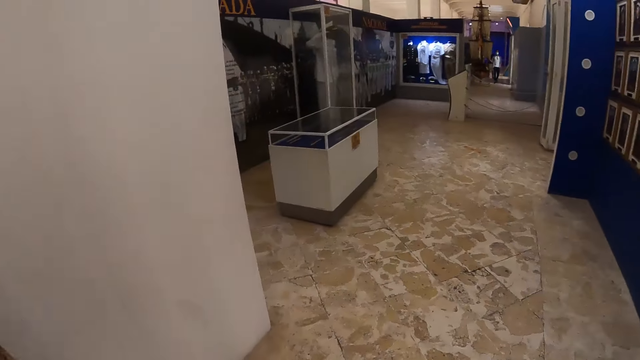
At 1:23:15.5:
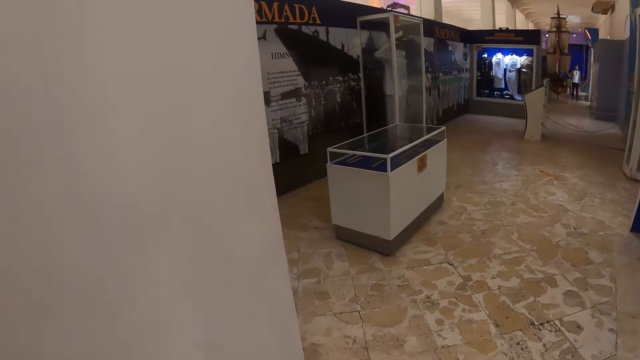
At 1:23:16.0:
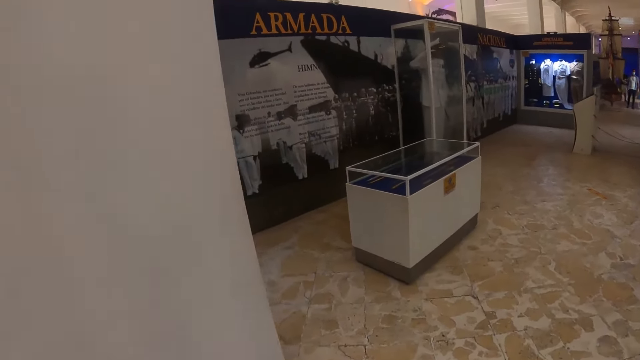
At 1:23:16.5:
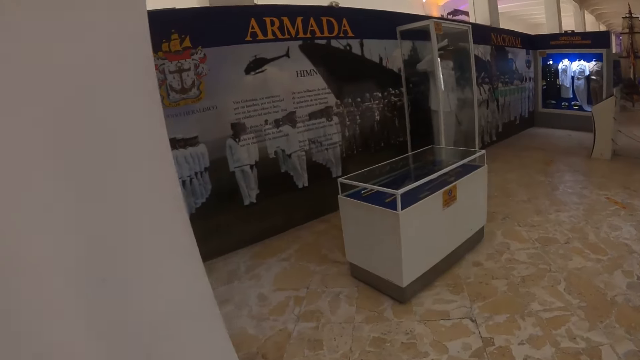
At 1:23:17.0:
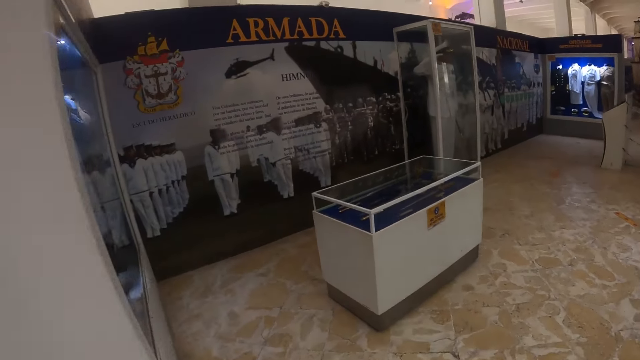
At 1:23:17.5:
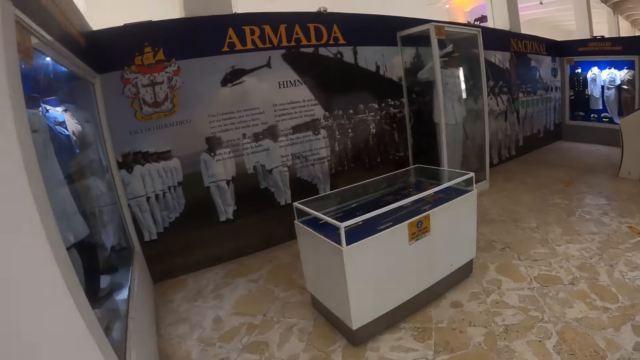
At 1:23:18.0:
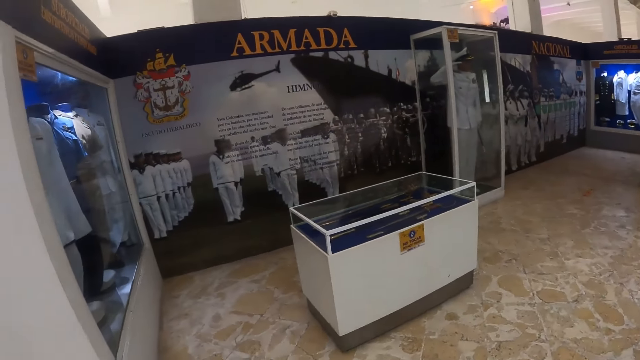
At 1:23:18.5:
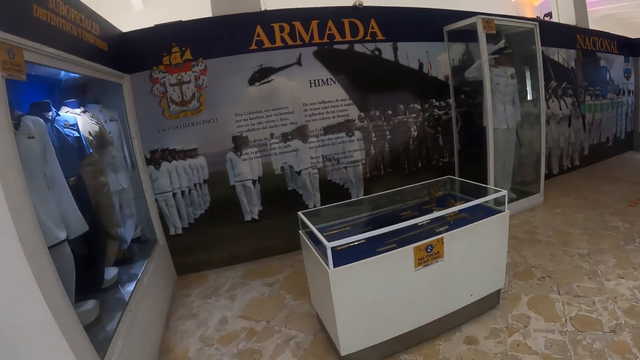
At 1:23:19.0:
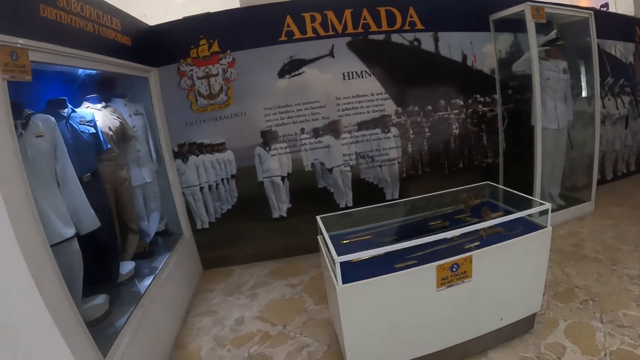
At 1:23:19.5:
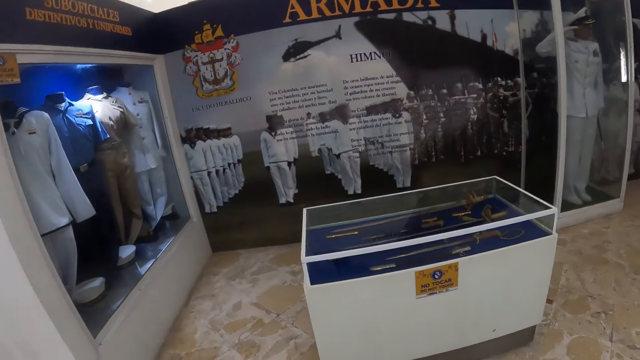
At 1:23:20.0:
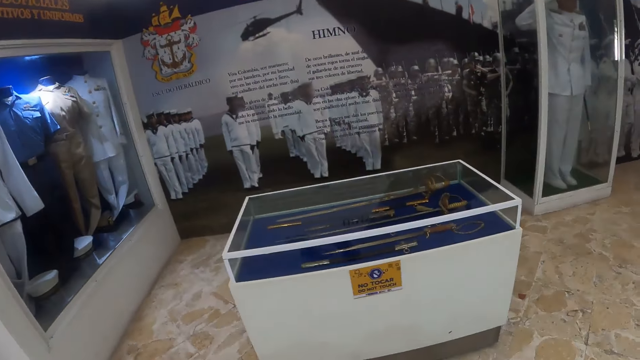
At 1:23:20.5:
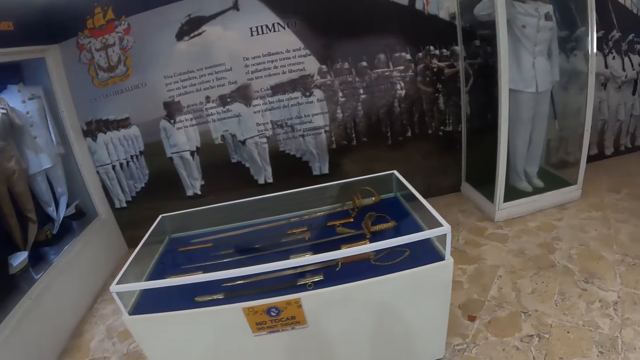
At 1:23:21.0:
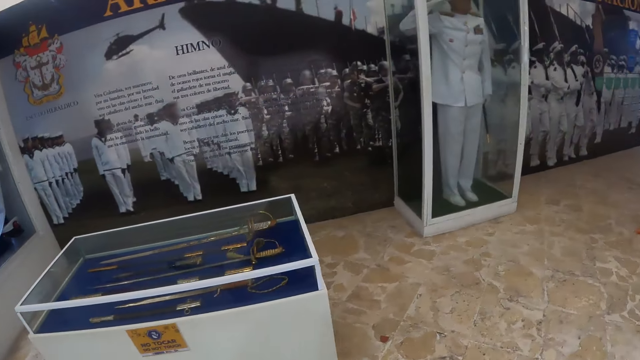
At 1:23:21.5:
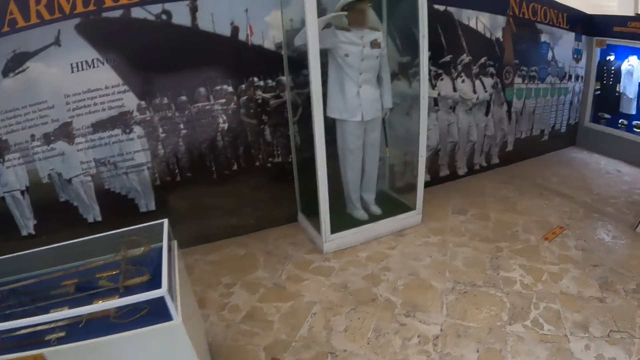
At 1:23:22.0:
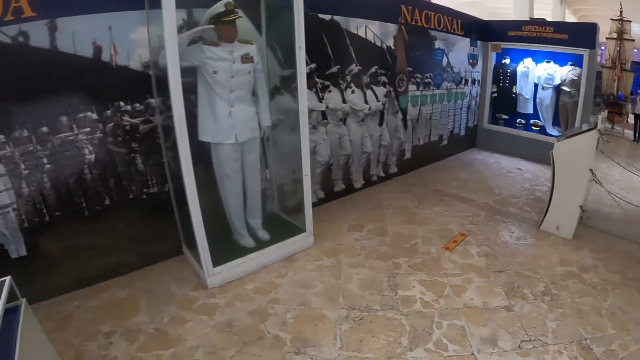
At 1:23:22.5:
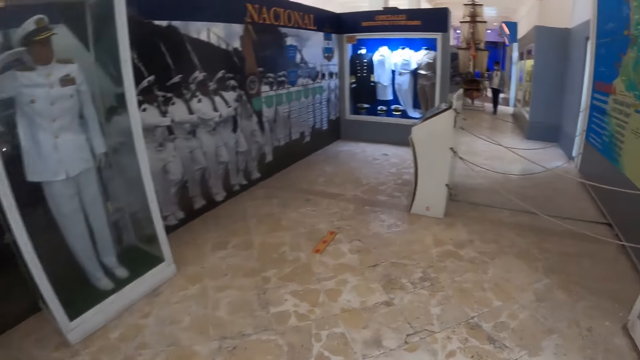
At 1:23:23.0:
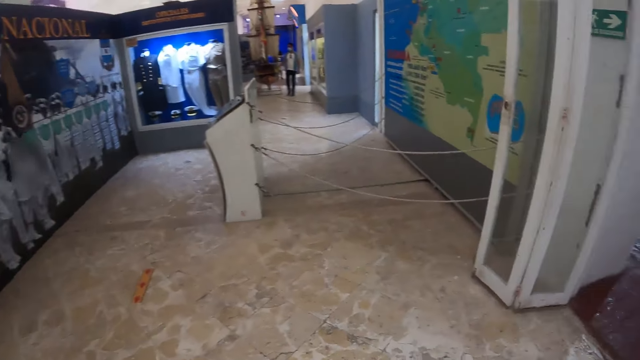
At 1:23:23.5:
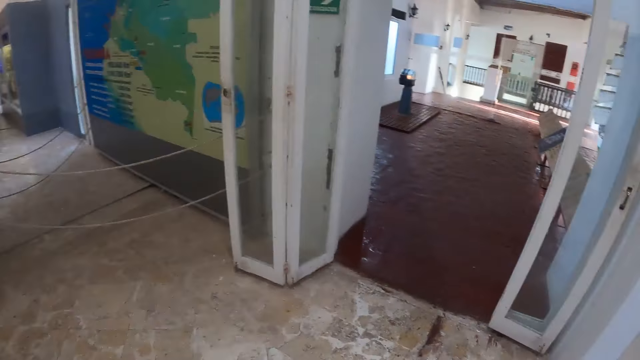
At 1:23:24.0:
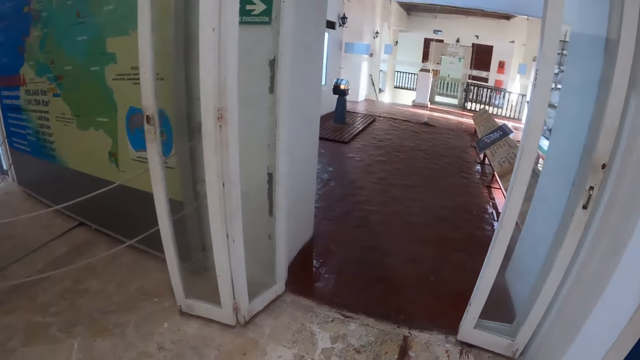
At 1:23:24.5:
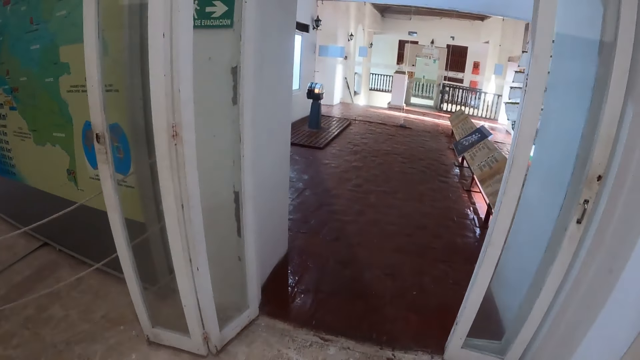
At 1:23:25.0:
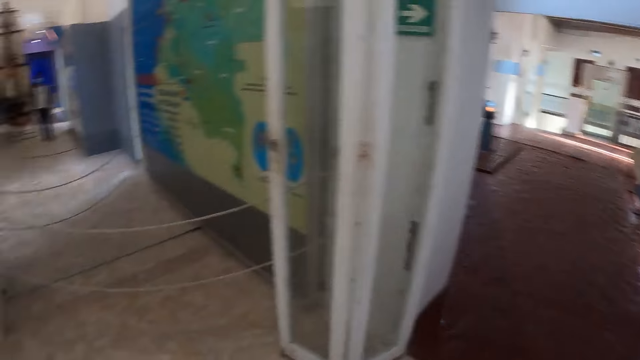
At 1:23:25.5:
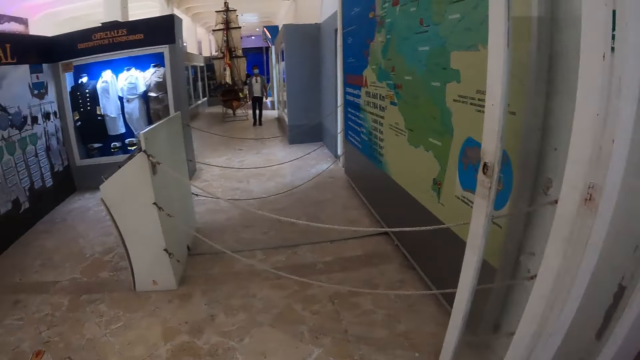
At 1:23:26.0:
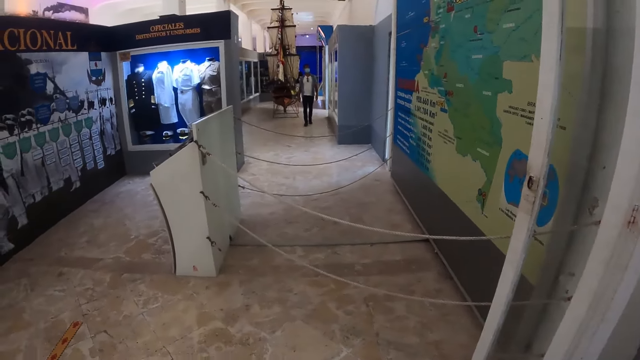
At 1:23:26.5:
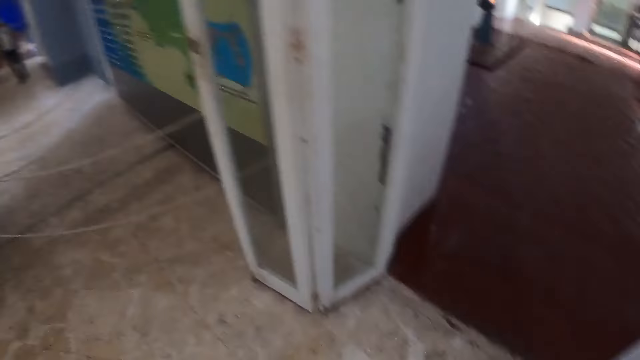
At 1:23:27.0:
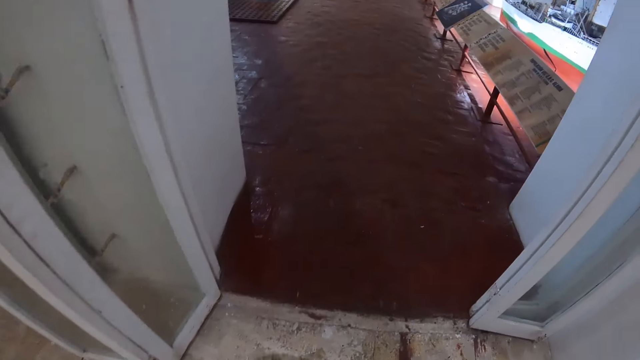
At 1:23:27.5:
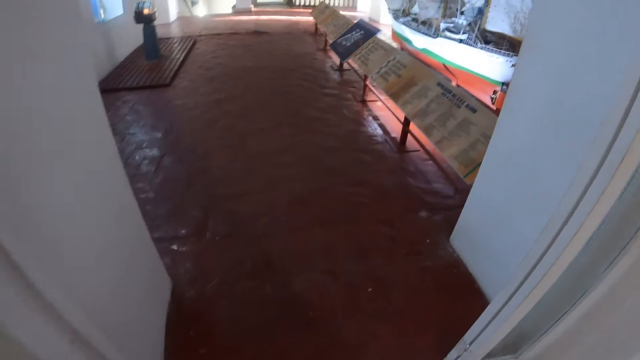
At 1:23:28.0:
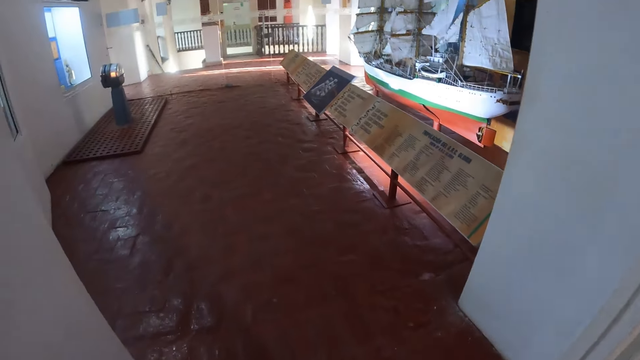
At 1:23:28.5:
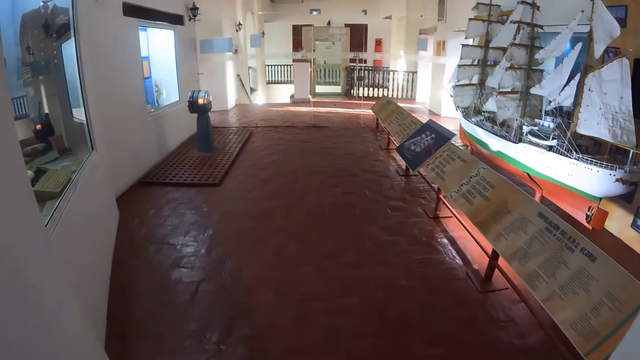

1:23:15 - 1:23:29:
The camera wearer looks at the Armada Nacional pictures. They walk in the building. They look at the room. They look around. They walk in the room.

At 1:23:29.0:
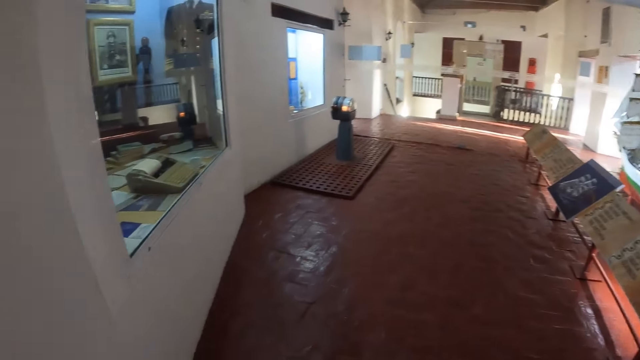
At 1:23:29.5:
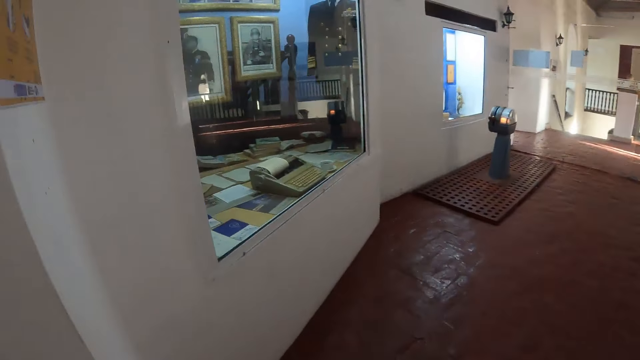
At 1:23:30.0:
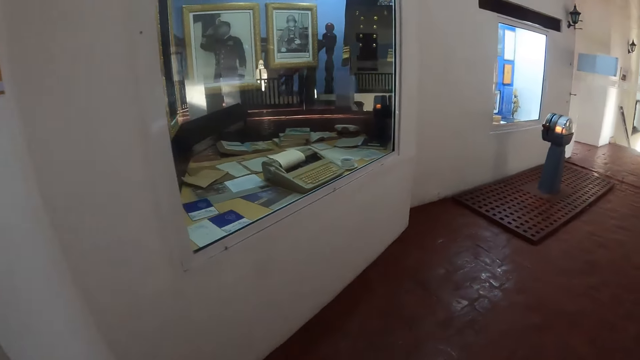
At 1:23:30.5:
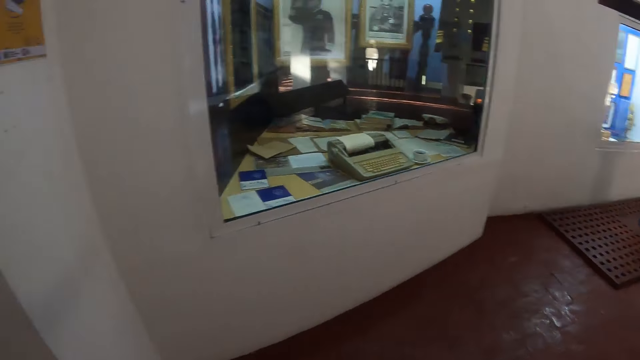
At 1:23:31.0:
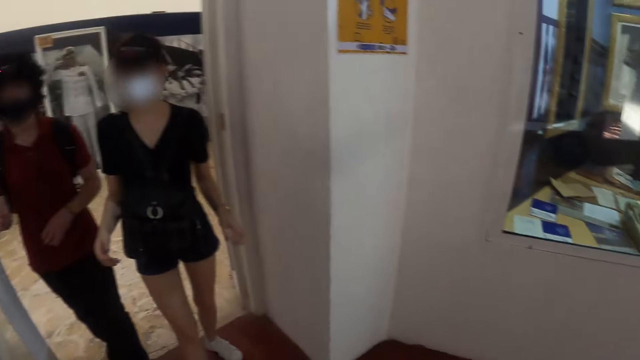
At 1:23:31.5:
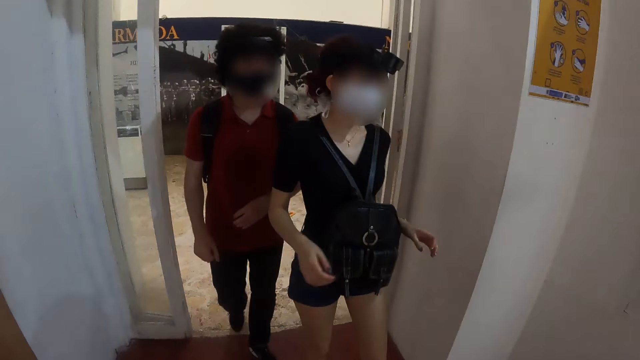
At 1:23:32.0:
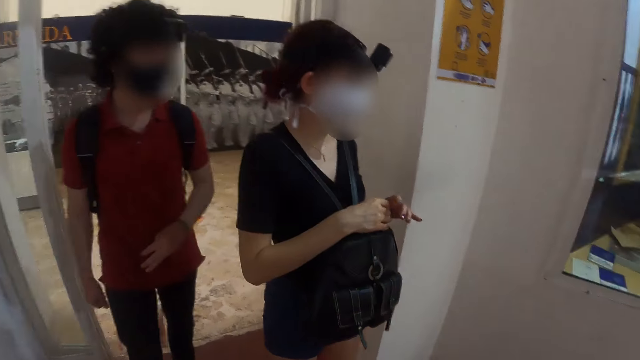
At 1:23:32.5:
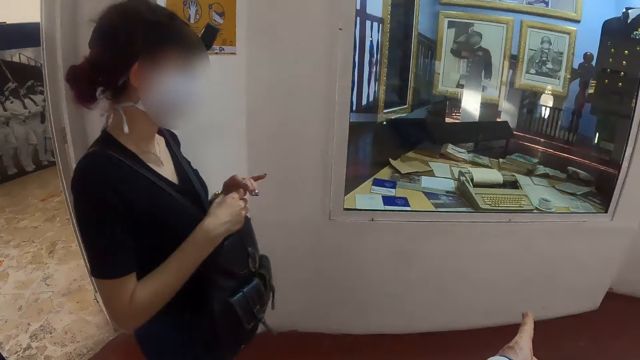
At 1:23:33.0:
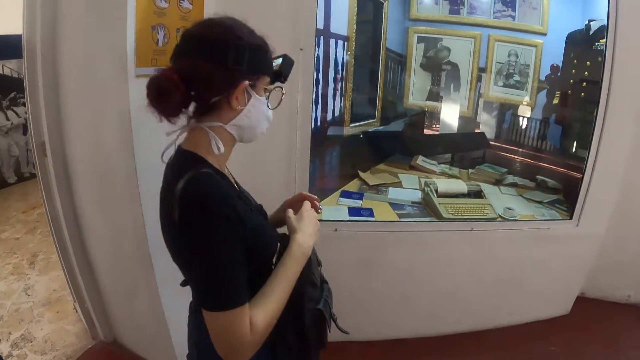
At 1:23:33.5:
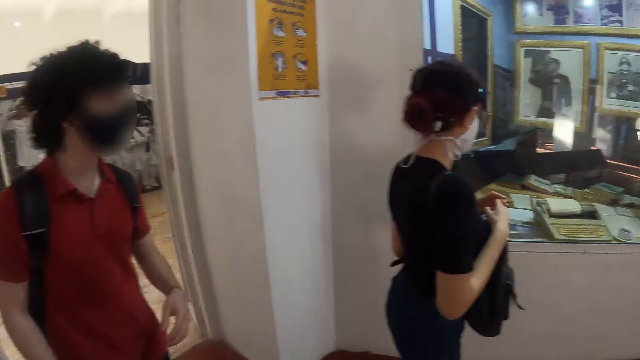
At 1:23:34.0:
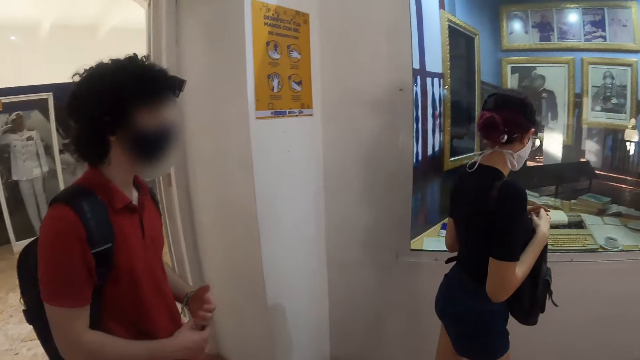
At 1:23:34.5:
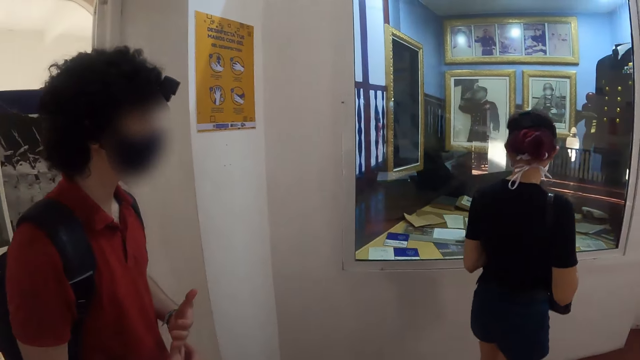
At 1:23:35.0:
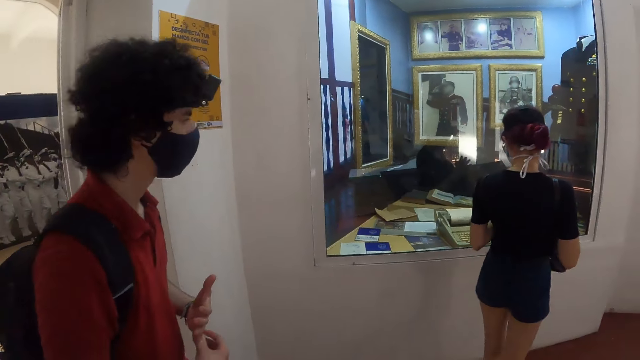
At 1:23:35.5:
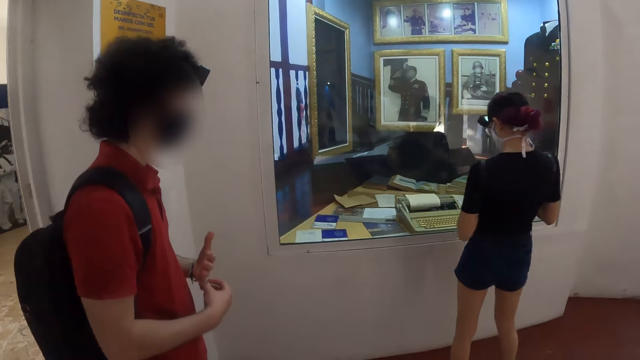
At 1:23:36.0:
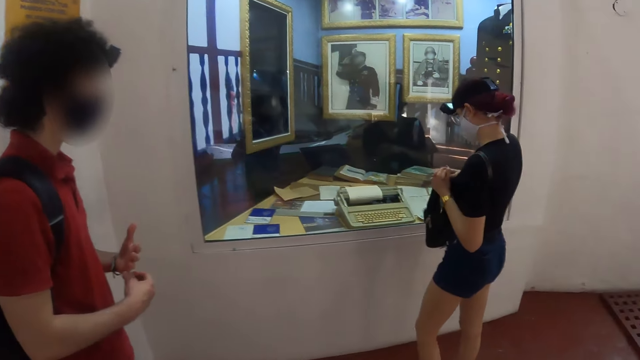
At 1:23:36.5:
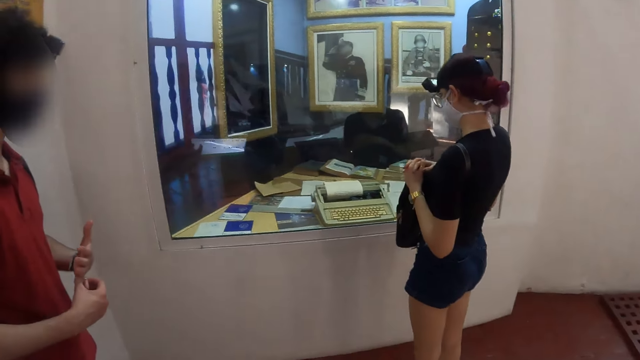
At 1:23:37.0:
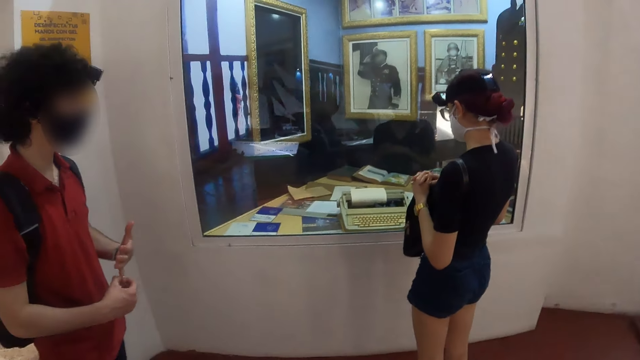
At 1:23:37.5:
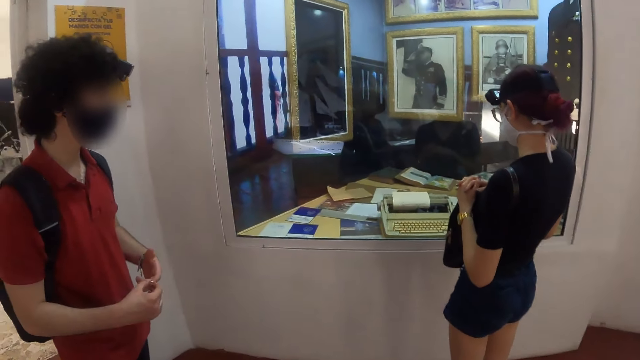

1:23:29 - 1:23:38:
The camera wearer looks around. They look at a woman. They look at the picture frames.
